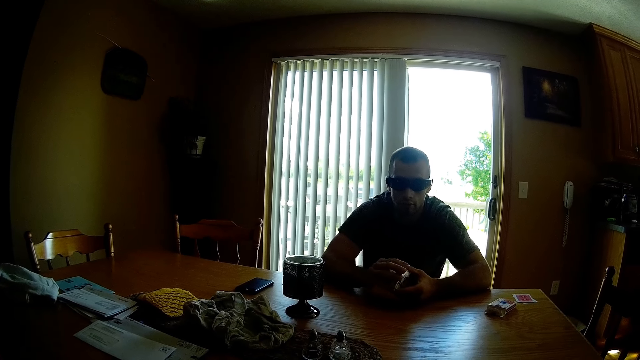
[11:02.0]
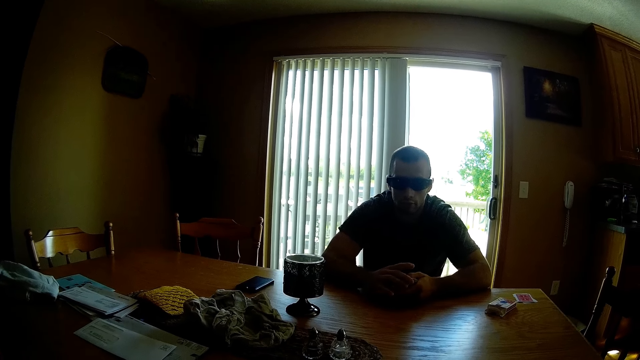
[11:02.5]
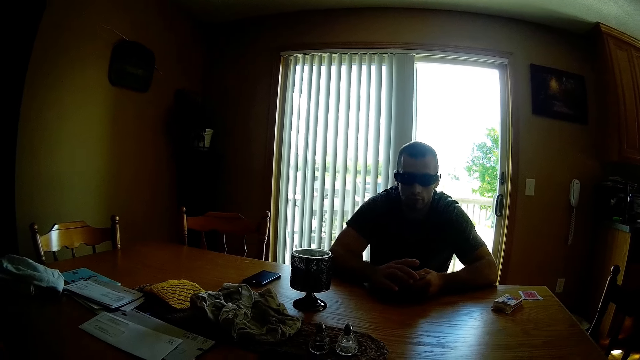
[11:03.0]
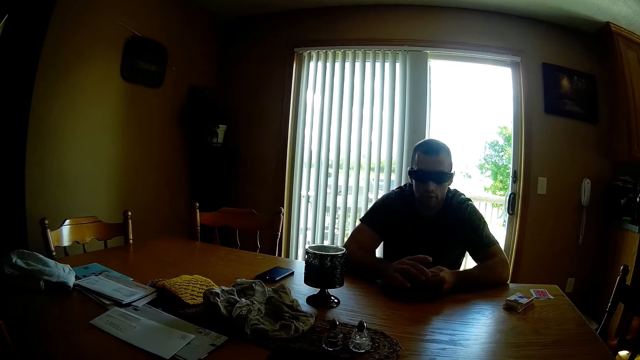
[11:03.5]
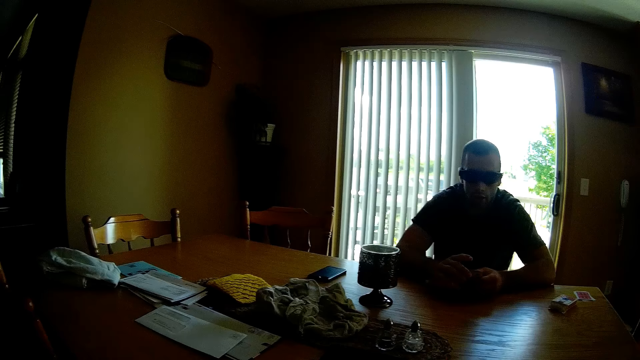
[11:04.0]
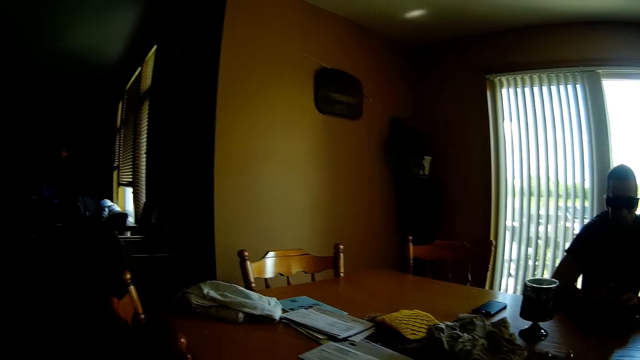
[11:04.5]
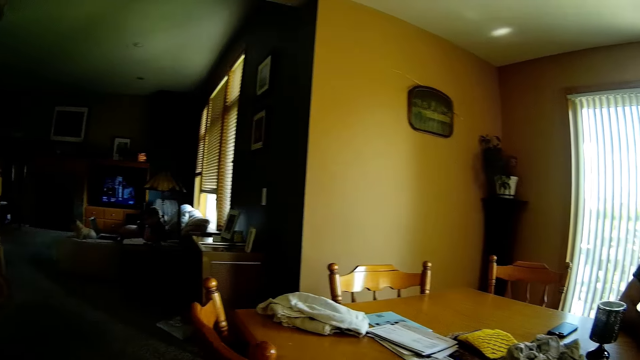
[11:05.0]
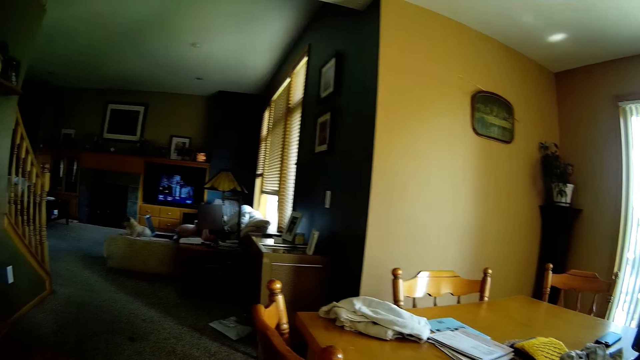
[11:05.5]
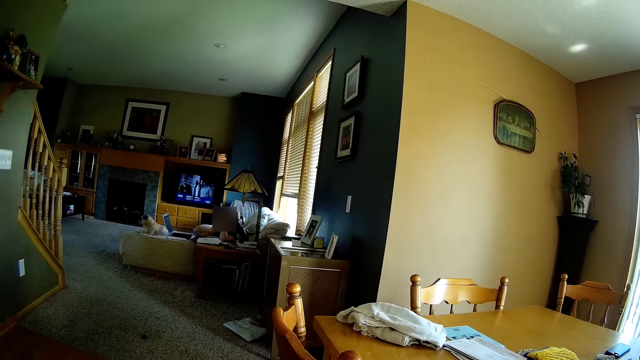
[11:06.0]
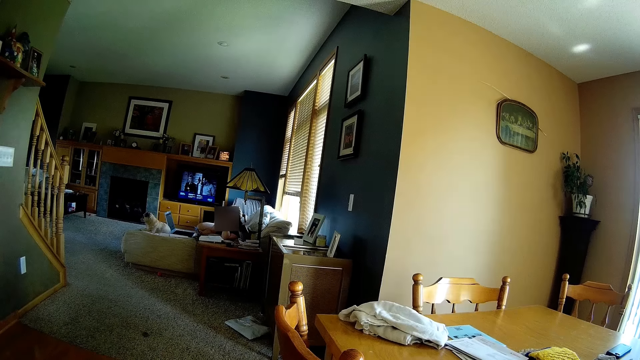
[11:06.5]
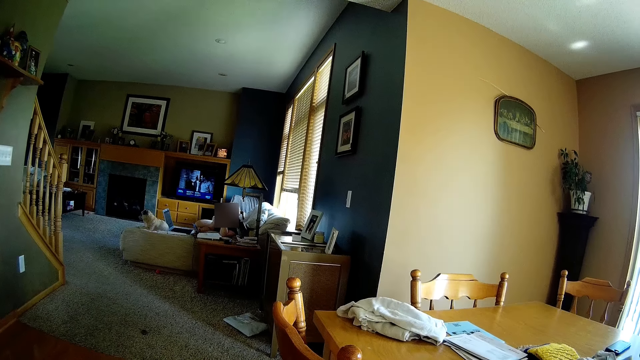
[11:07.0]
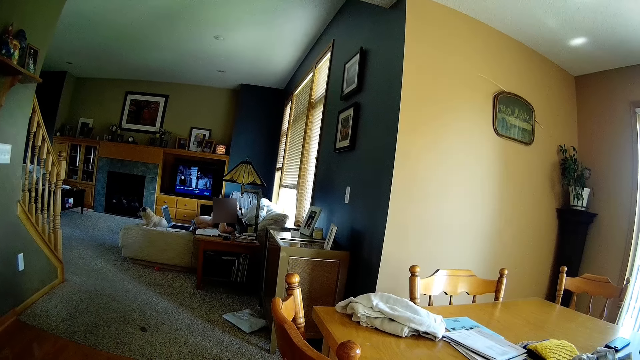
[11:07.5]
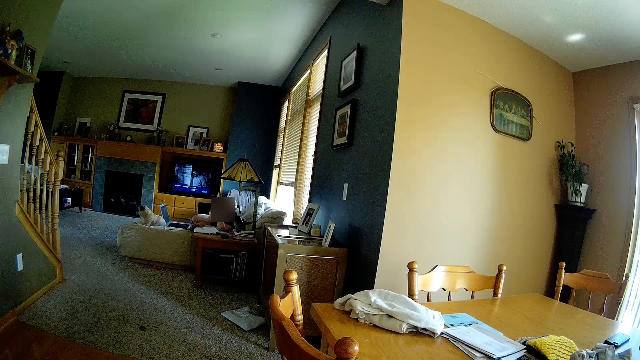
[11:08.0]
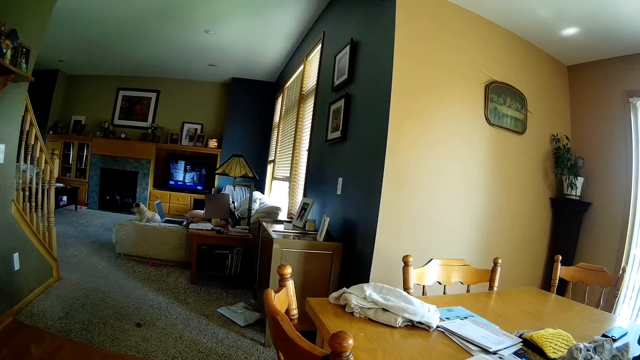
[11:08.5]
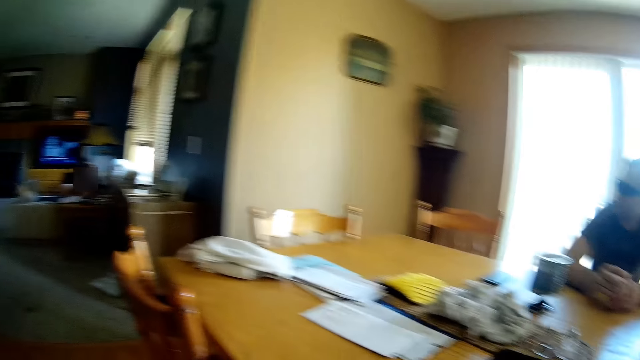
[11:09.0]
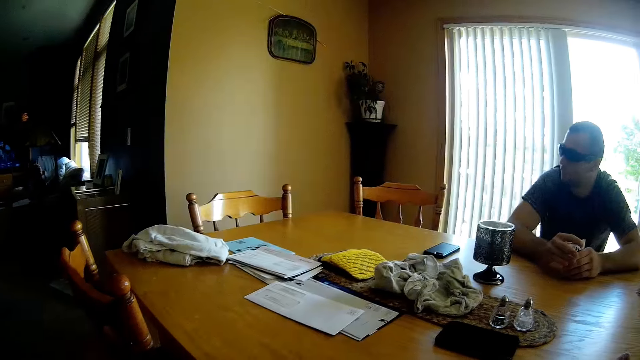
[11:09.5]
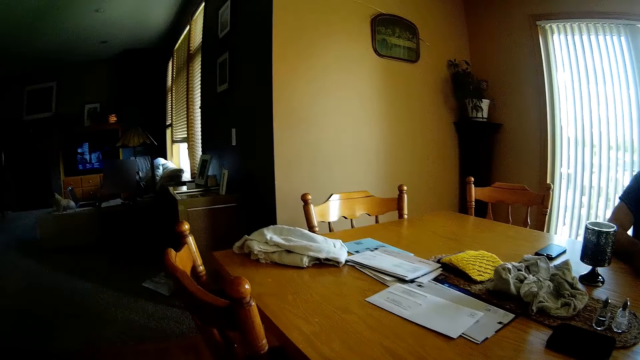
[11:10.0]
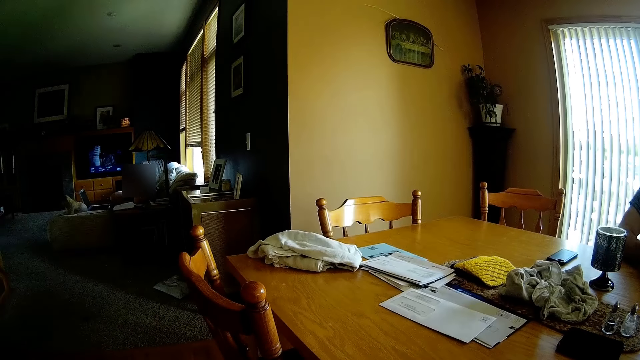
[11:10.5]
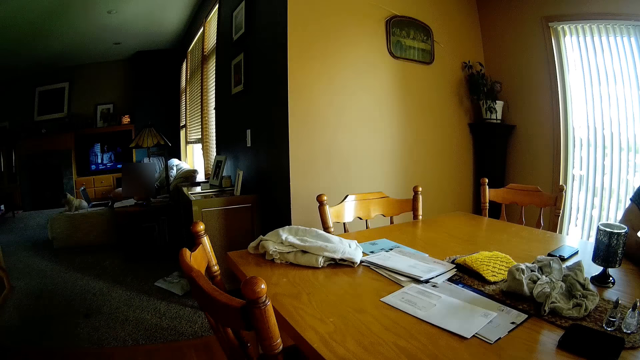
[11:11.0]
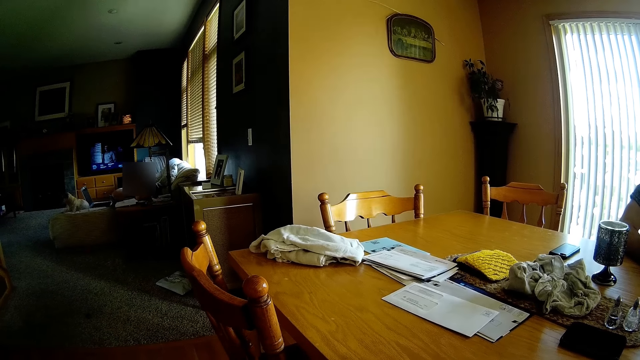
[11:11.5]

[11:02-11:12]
The lady converses with the camera wearer and the man. The camera wearer converses with the lady.

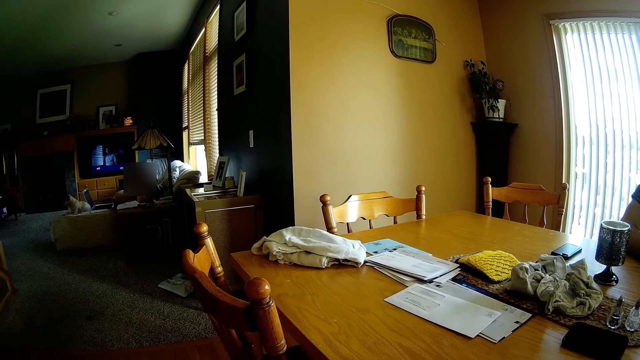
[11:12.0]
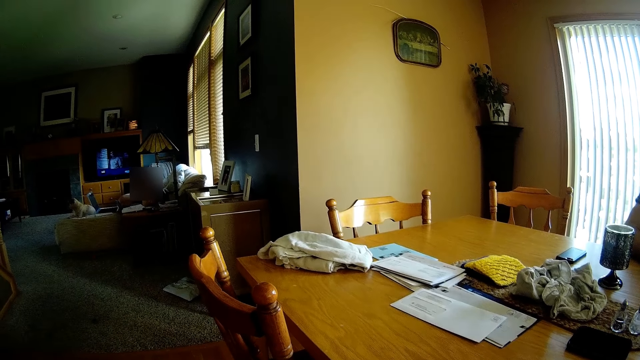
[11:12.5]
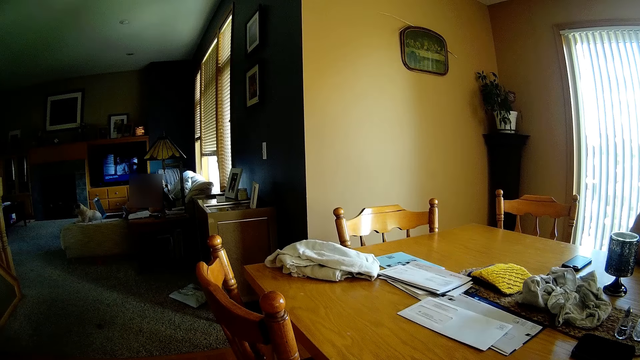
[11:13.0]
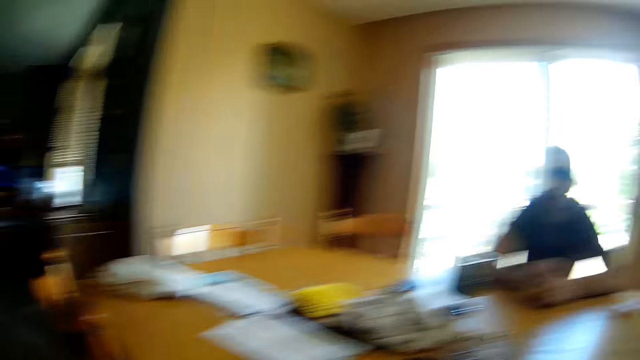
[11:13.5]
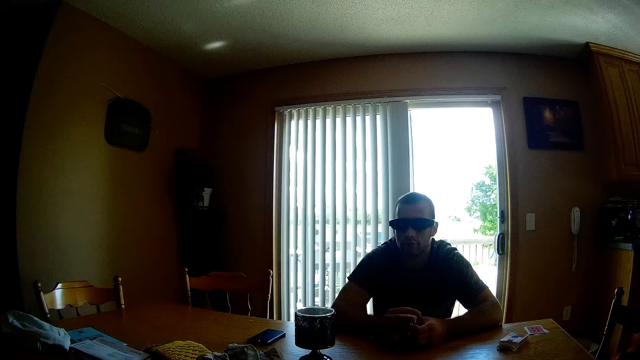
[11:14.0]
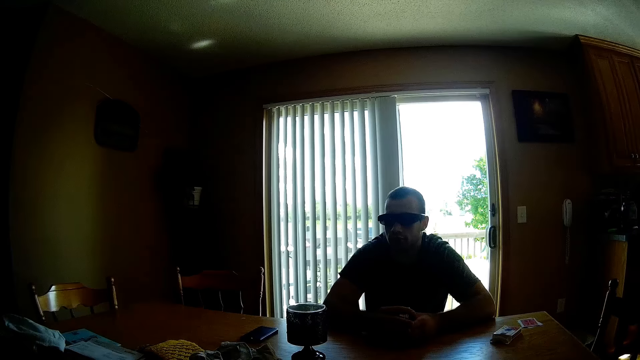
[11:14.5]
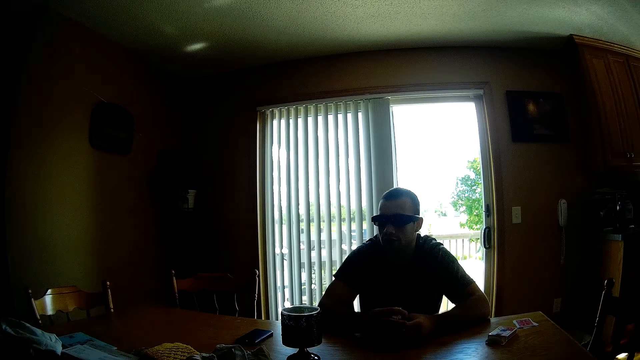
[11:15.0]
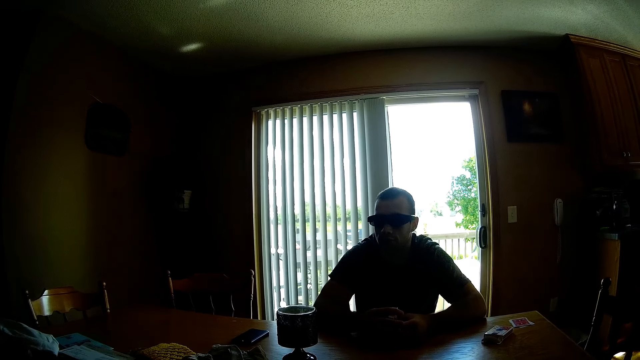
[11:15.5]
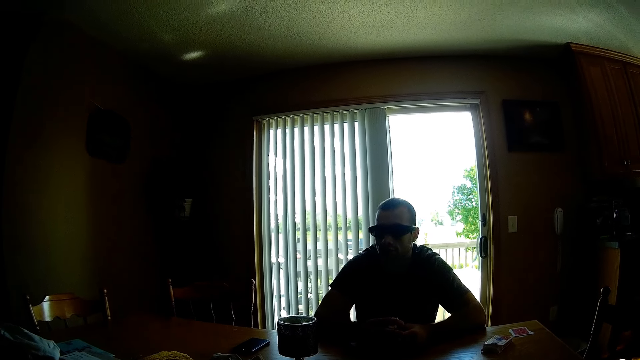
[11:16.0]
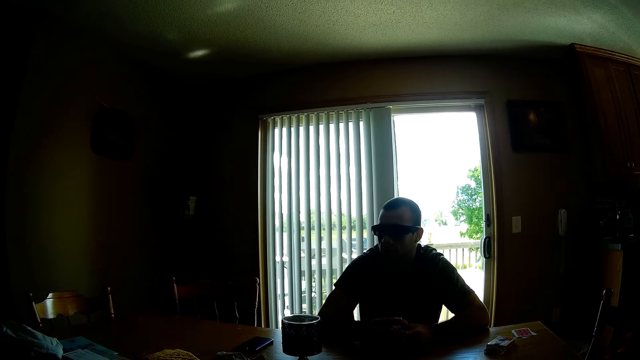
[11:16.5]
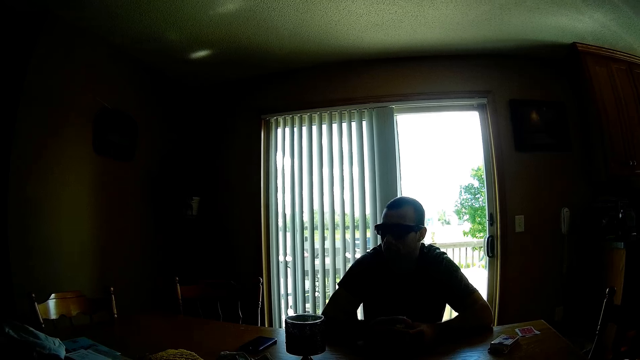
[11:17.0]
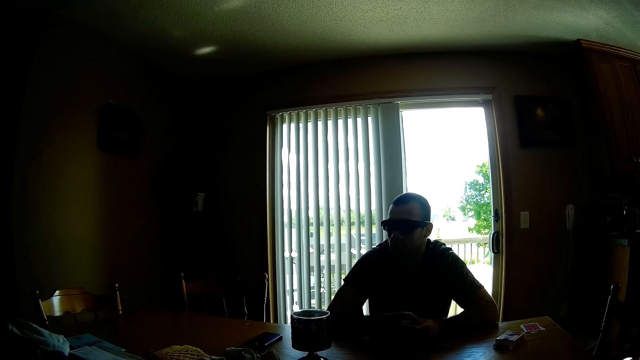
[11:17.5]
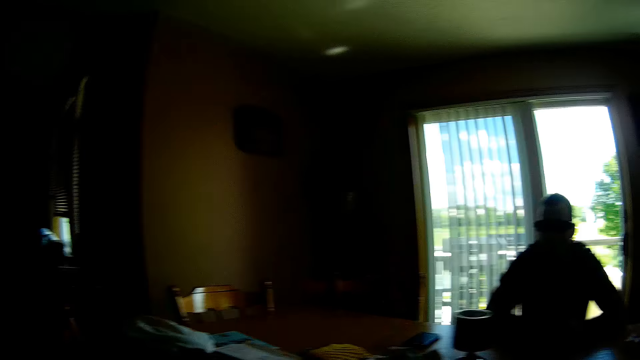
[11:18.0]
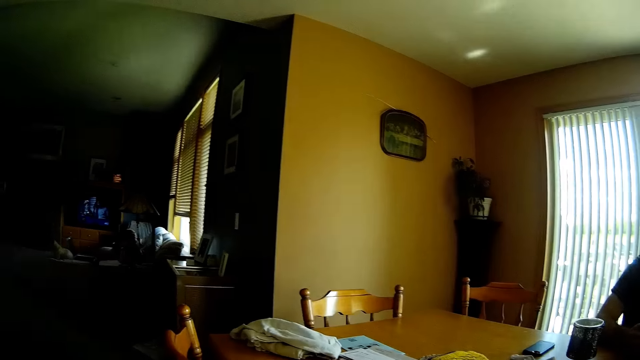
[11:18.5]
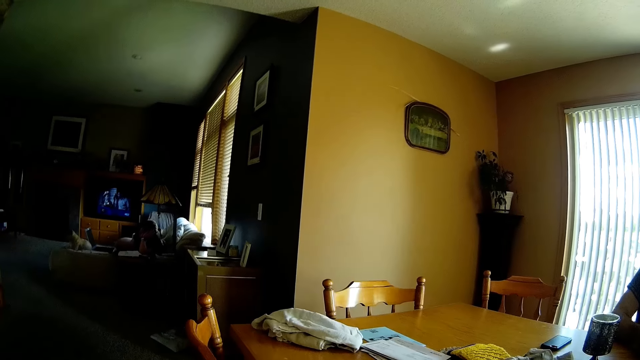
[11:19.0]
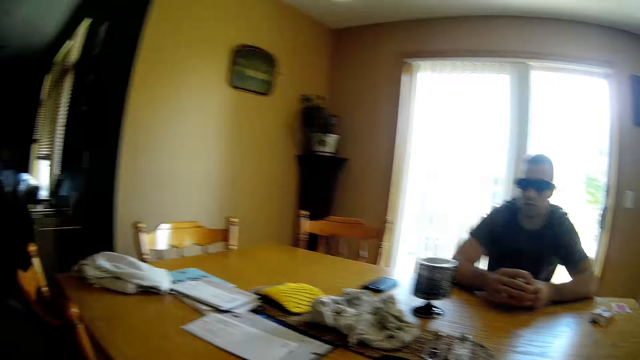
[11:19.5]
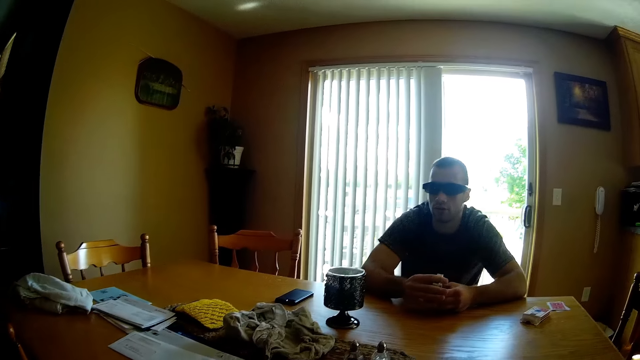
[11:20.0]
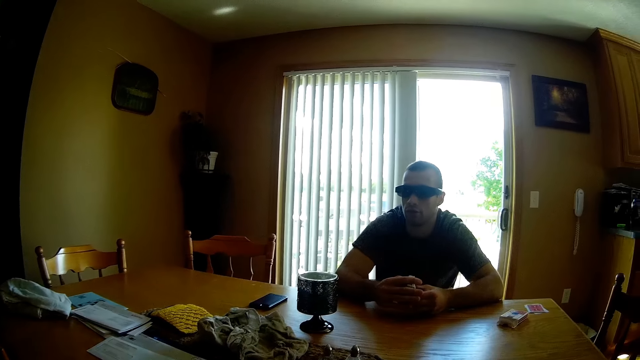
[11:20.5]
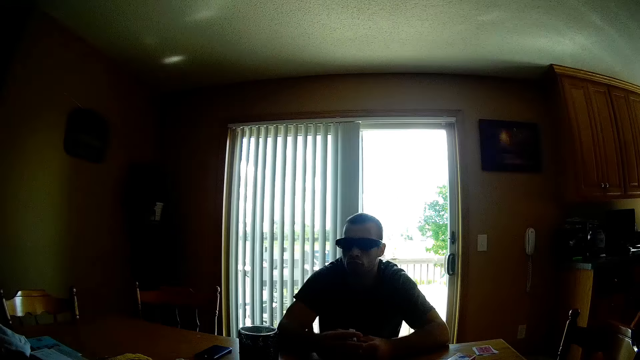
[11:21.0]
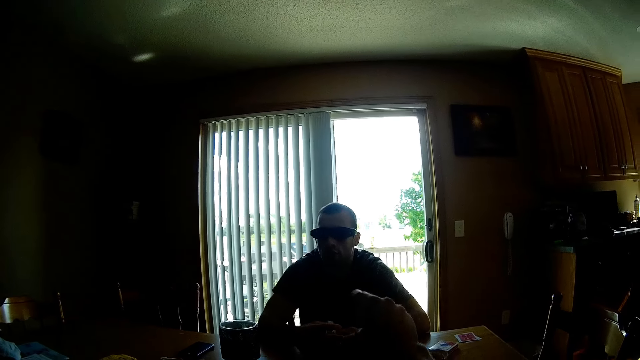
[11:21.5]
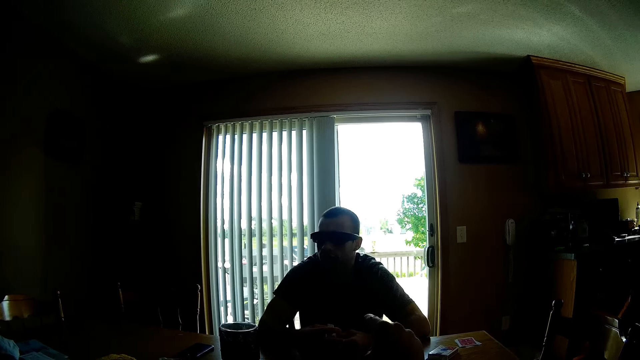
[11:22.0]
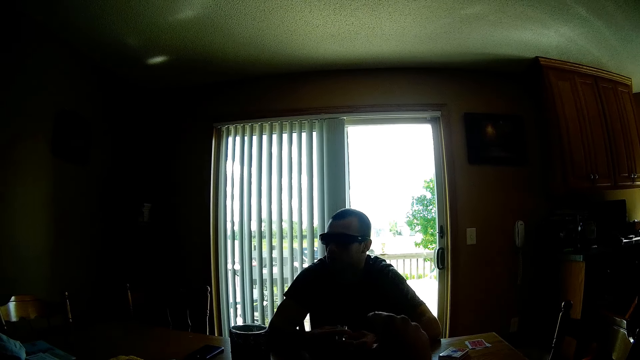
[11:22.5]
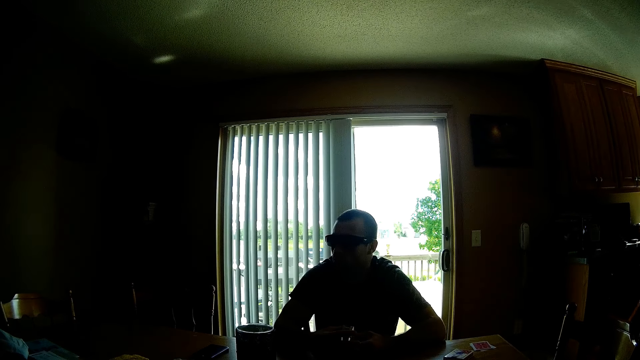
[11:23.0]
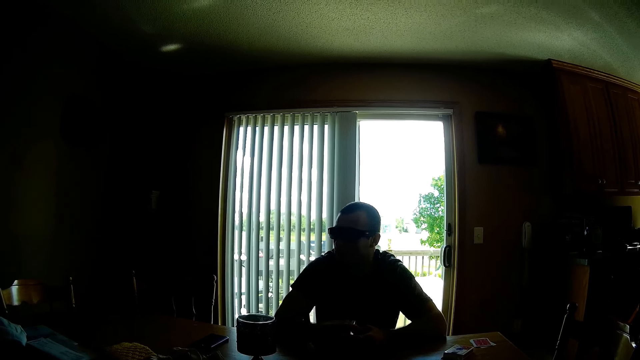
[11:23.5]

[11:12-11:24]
The lady responds to the camera wearer. The man responds to the camera wearer. The camera wearer converses with the man and the lady.
